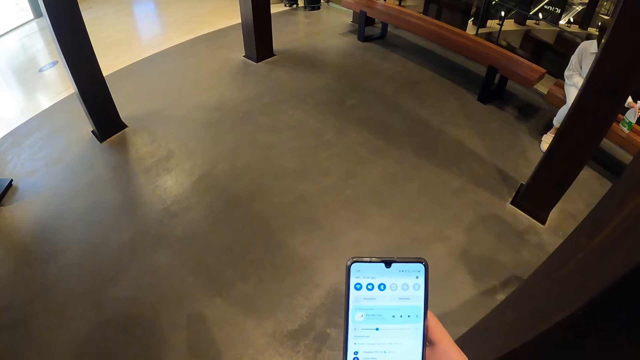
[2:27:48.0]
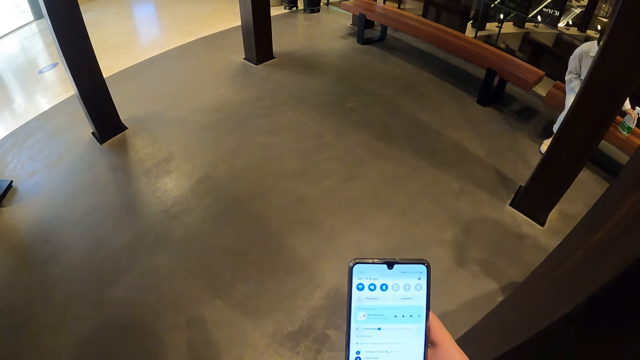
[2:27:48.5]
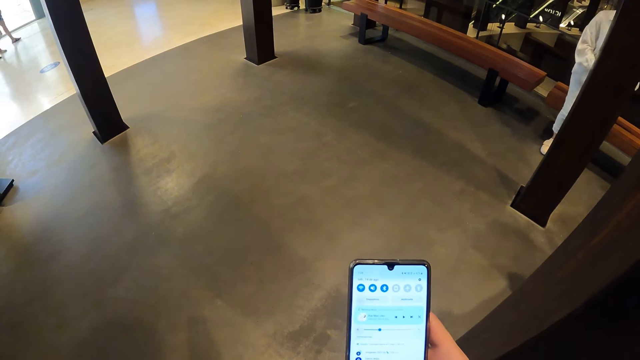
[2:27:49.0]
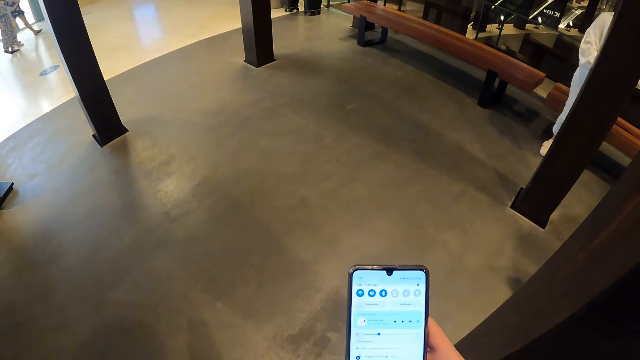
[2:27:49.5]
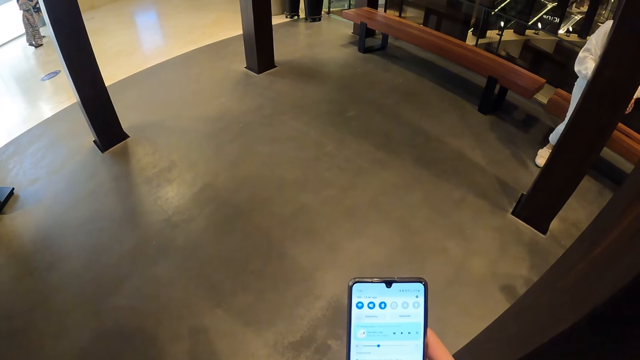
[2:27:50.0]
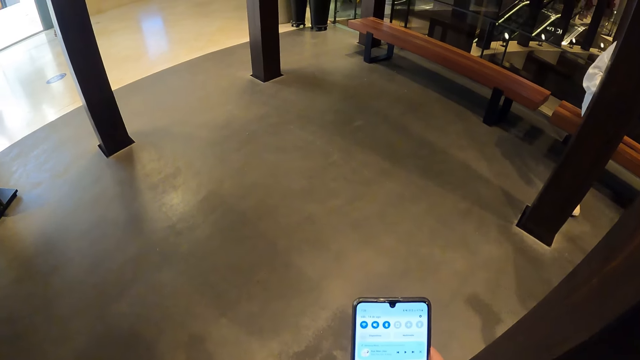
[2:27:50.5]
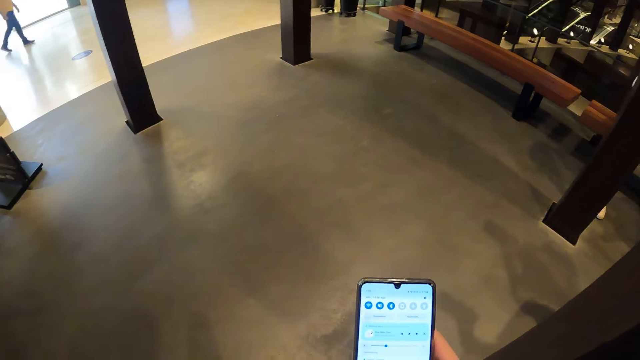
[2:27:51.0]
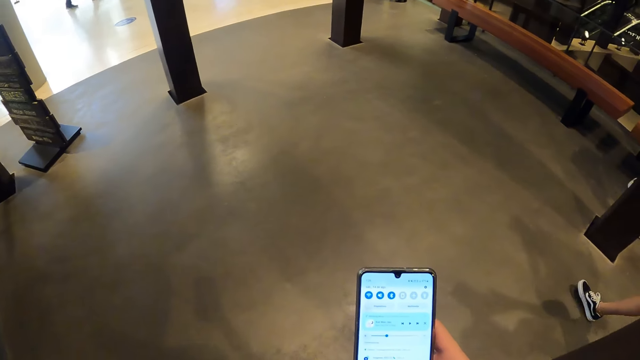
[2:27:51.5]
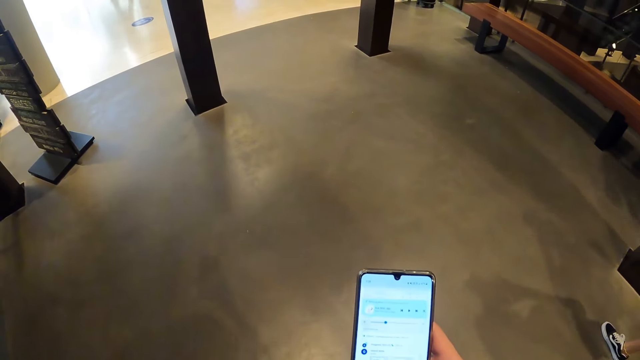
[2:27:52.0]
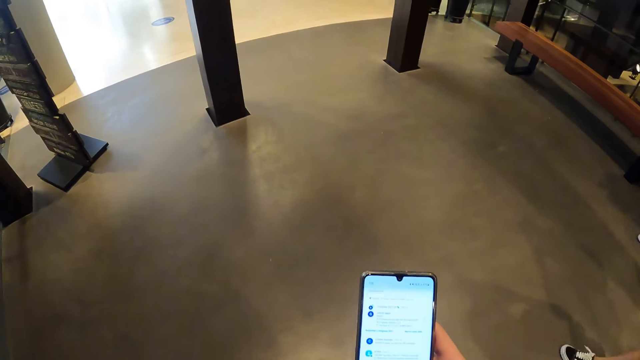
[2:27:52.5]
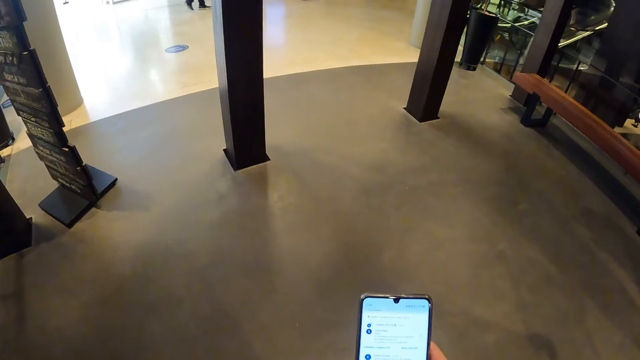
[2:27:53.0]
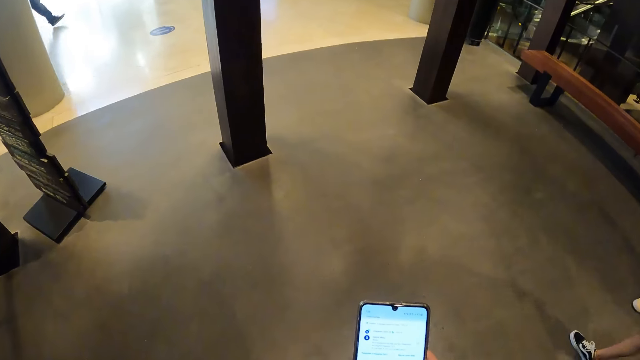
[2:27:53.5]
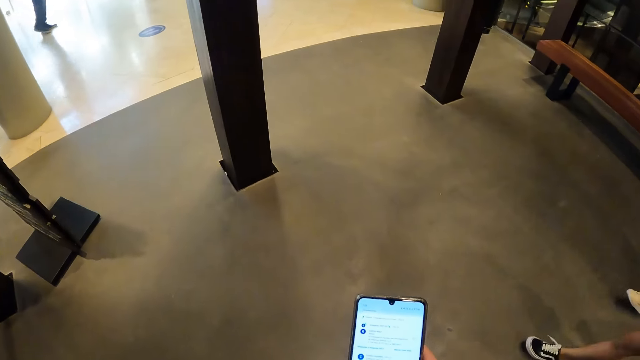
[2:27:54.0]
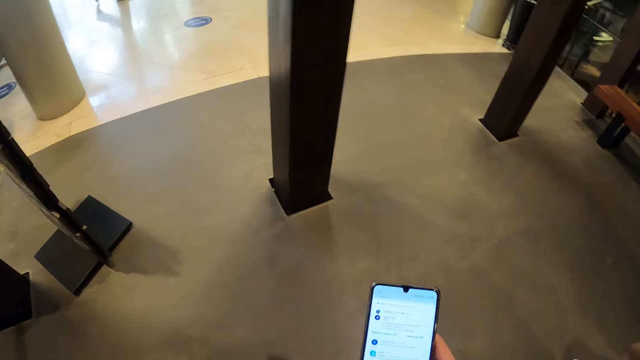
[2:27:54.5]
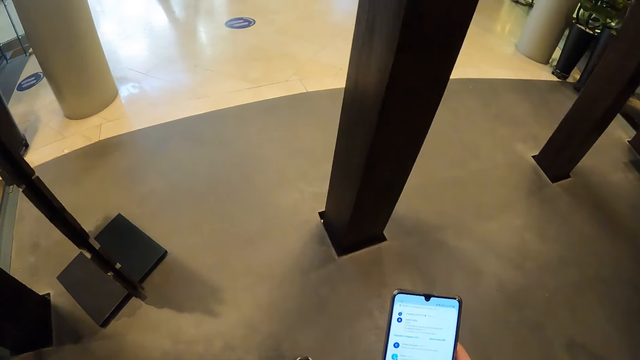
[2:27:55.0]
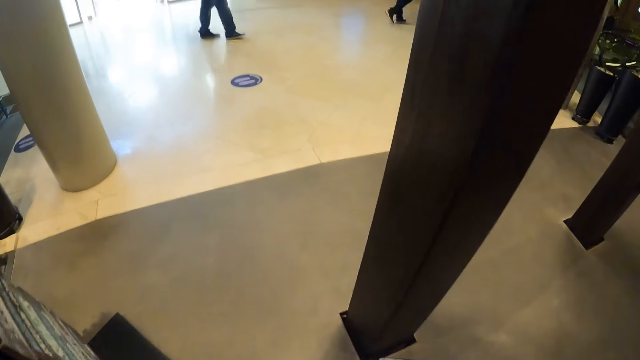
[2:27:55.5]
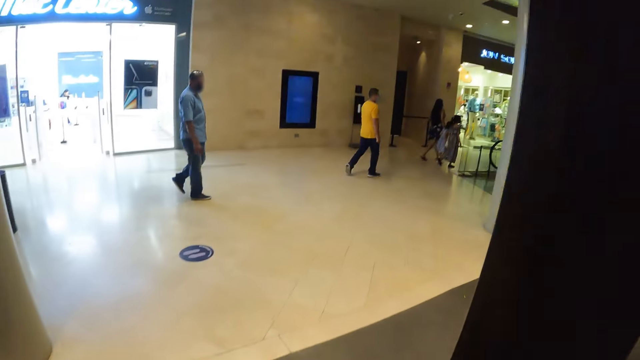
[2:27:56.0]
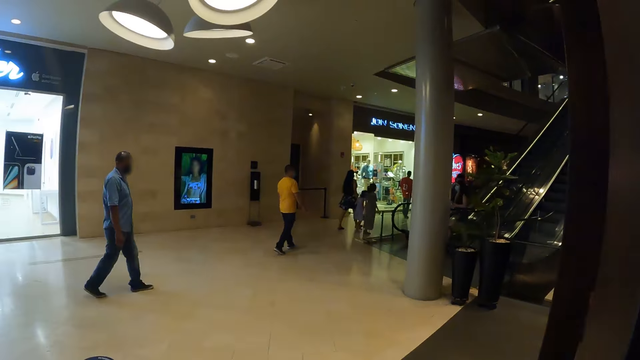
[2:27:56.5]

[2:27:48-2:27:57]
The camera wearer walks in the mall.

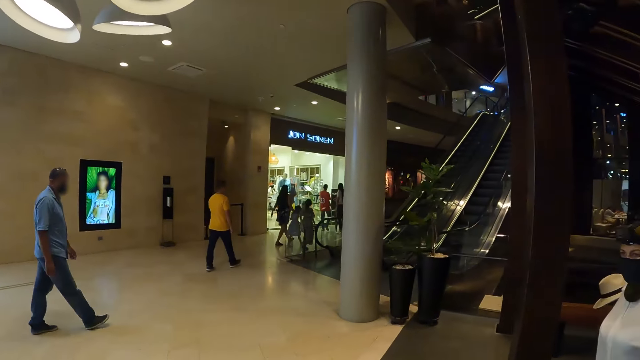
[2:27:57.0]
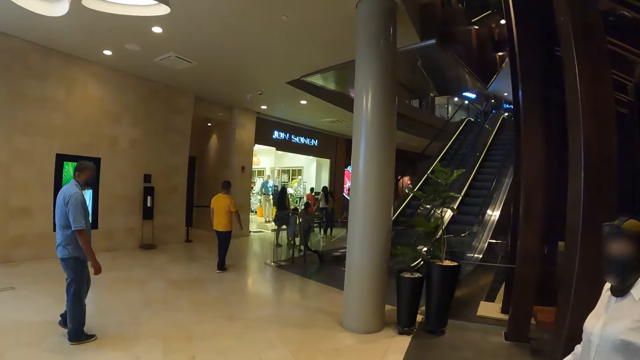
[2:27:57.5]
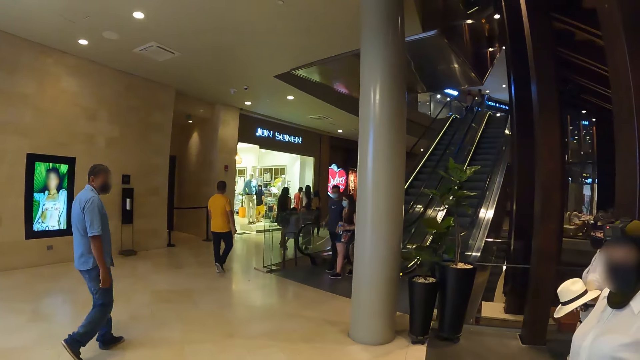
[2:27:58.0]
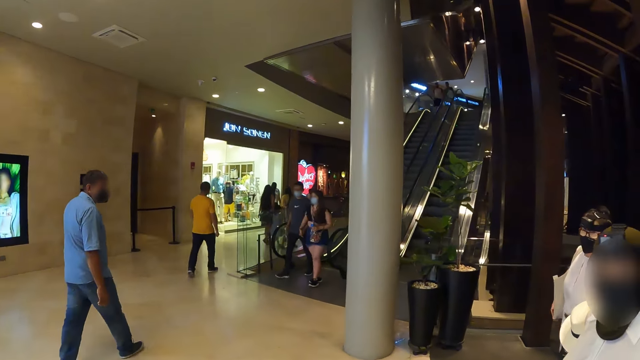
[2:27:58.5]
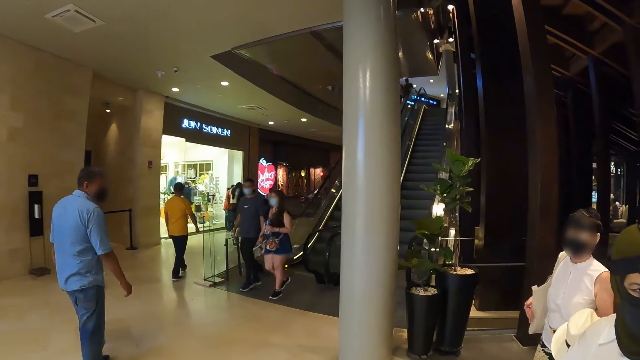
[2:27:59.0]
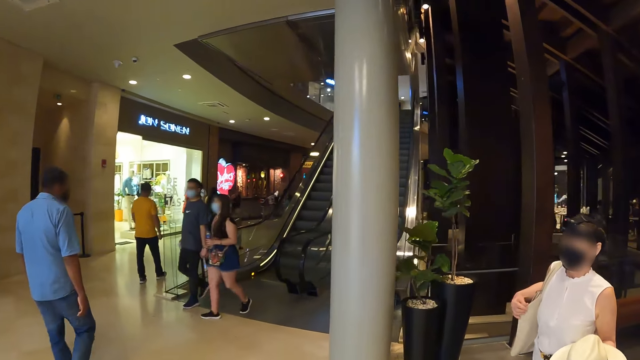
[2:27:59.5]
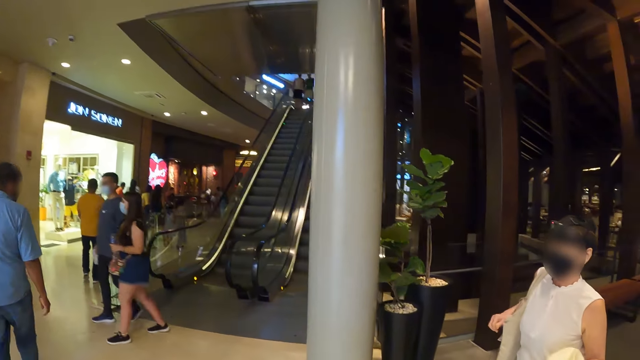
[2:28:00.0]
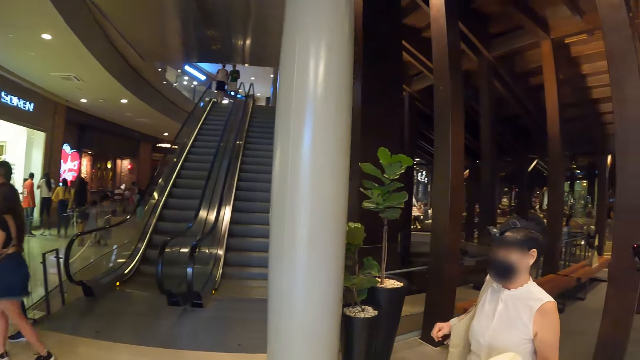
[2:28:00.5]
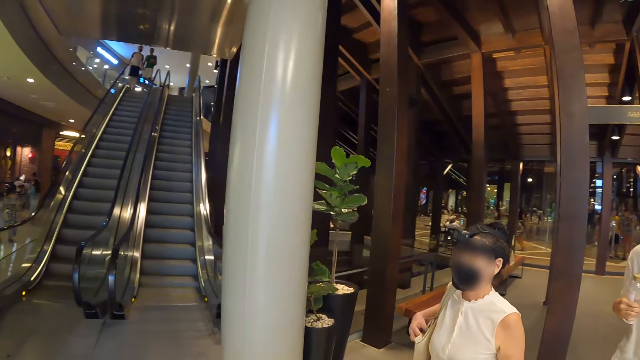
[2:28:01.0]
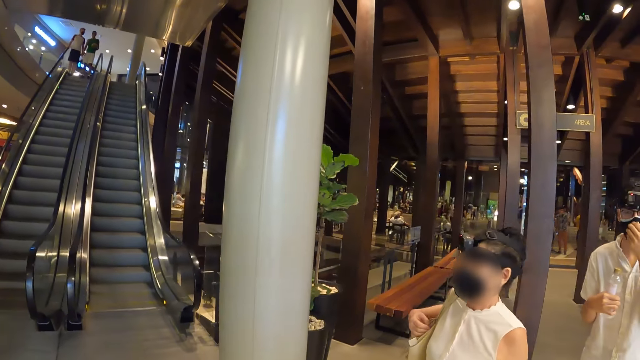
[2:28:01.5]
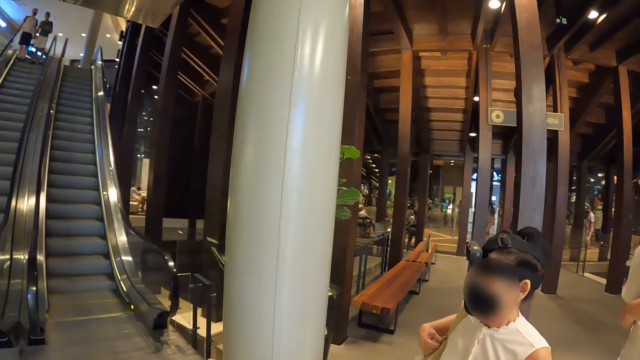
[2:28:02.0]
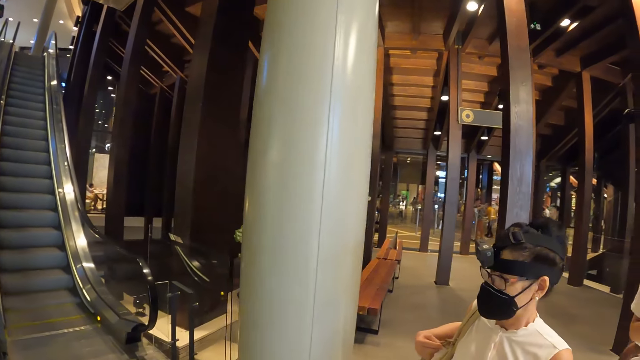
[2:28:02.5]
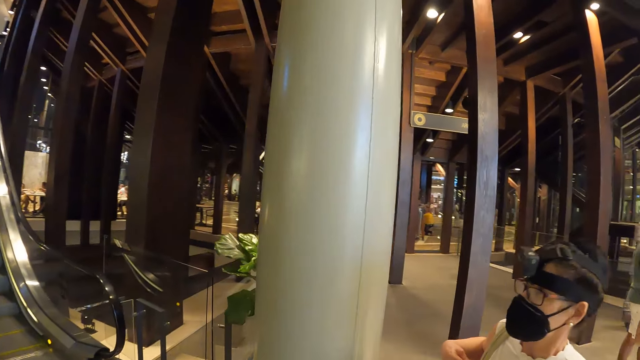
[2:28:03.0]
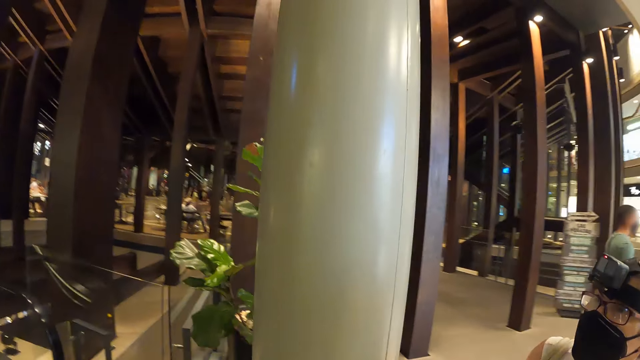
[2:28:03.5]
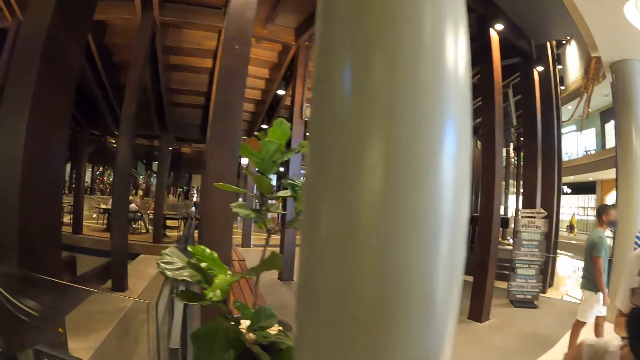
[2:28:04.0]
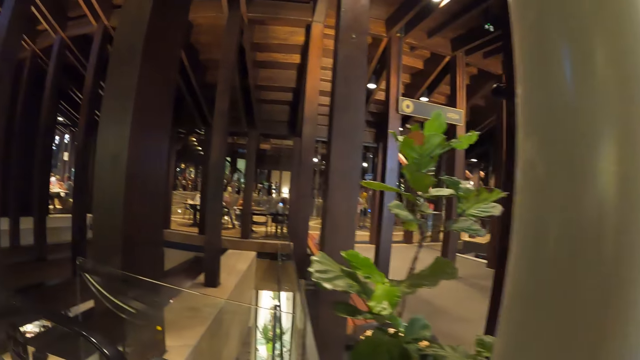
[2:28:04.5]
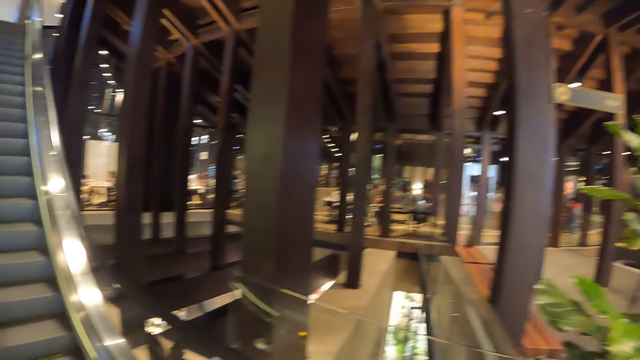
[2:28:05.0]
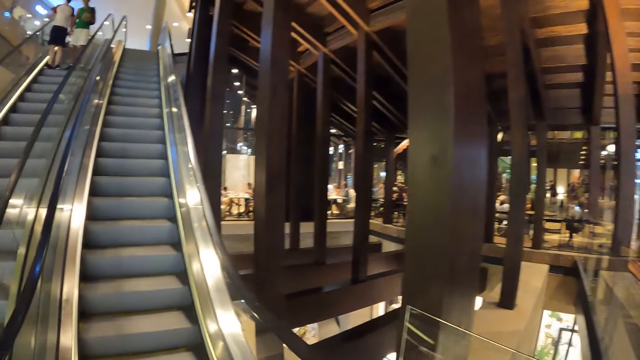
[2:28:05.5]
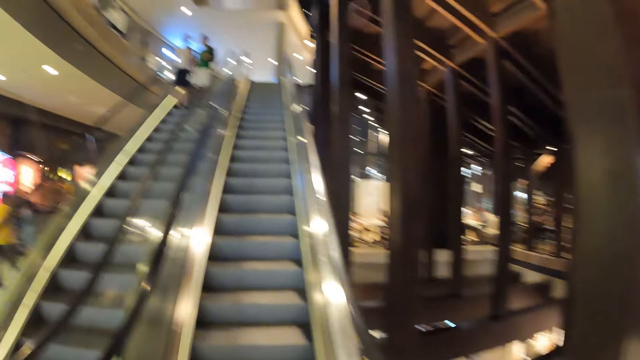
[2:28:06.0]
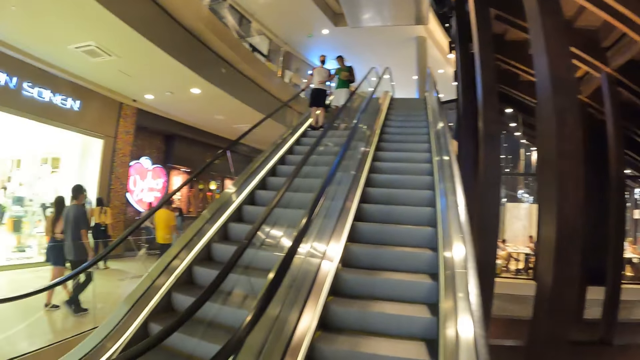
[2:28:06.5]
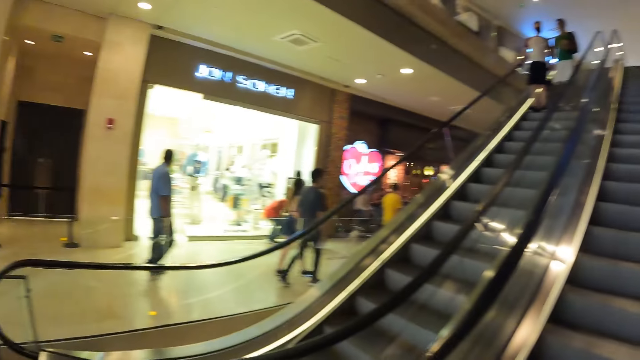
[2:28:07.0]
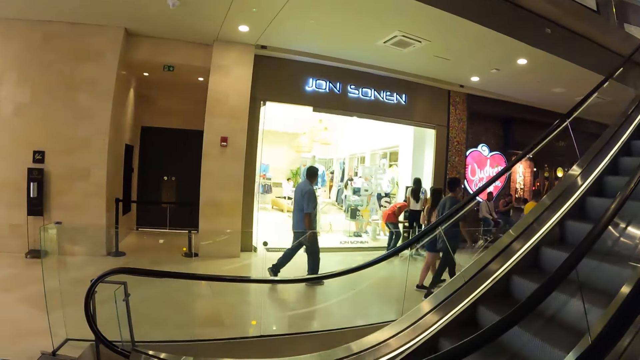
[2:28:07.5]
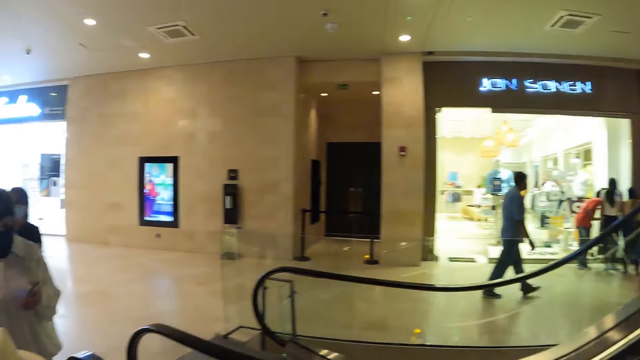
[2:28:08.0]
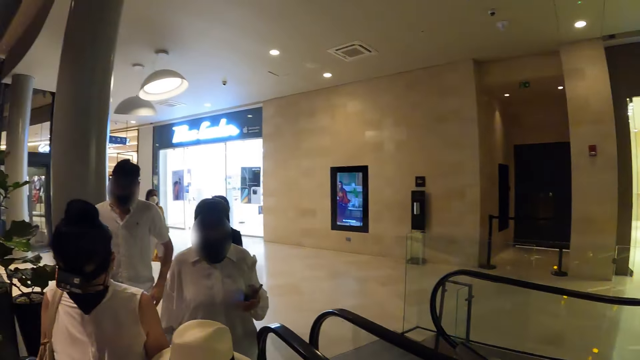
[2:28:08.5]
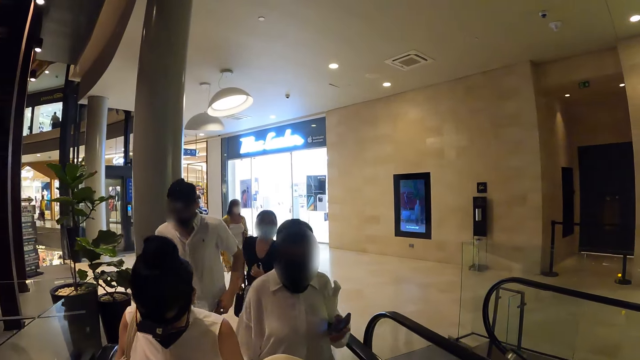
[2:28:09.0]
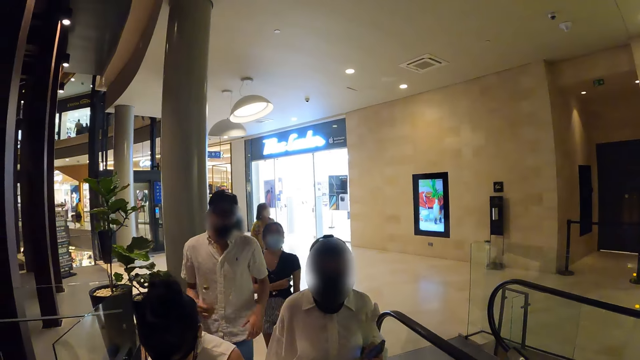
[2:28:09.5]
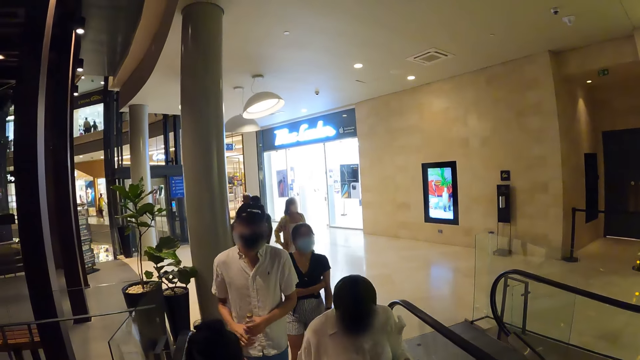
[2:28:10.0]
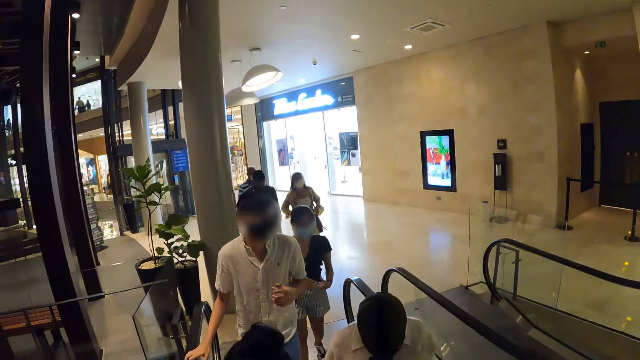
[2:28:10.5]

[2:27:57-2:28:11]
The camera wearer interacts with a woman. They look around. They climb an escalator with a group of people.
